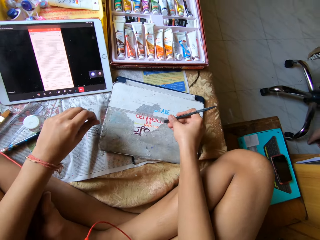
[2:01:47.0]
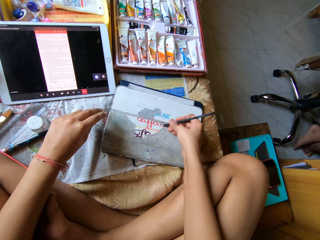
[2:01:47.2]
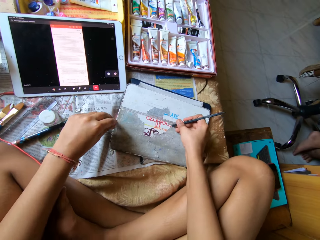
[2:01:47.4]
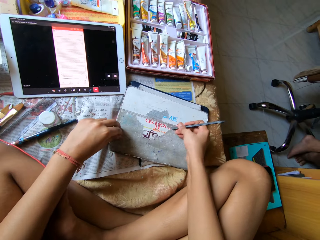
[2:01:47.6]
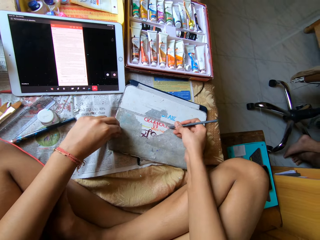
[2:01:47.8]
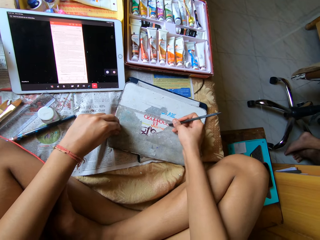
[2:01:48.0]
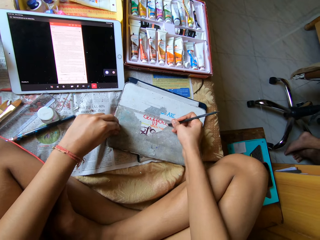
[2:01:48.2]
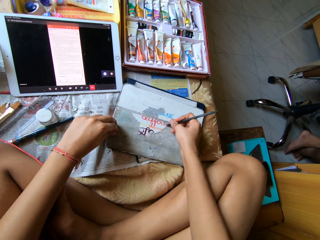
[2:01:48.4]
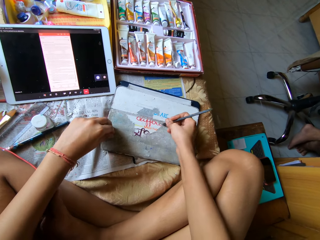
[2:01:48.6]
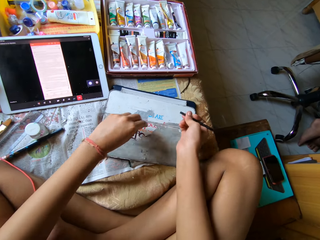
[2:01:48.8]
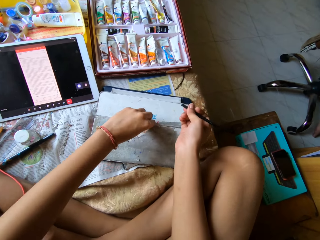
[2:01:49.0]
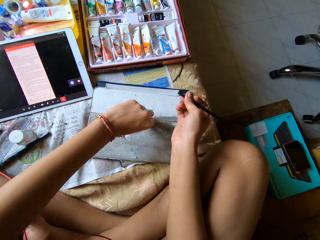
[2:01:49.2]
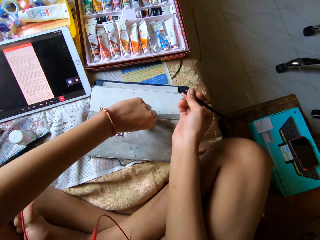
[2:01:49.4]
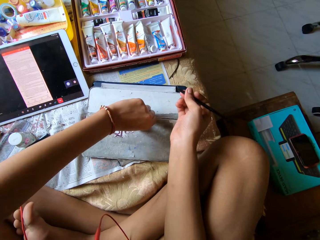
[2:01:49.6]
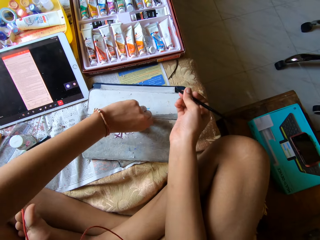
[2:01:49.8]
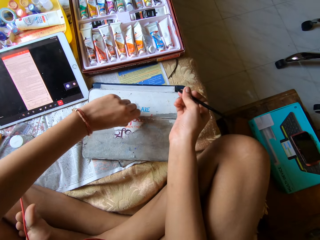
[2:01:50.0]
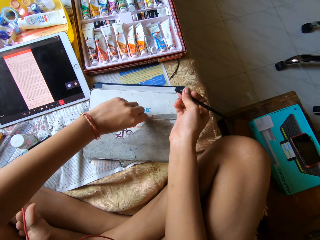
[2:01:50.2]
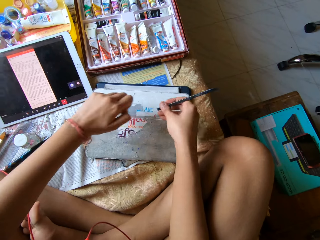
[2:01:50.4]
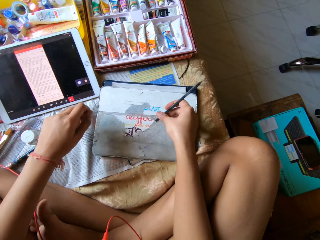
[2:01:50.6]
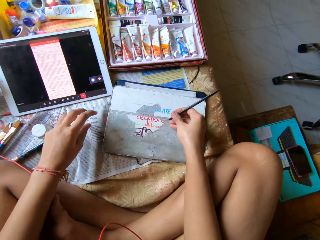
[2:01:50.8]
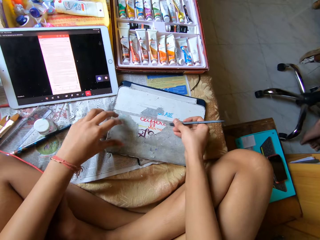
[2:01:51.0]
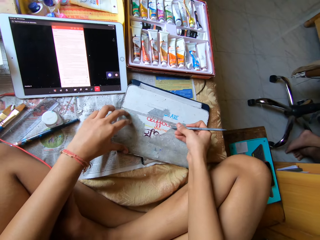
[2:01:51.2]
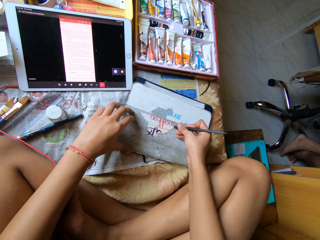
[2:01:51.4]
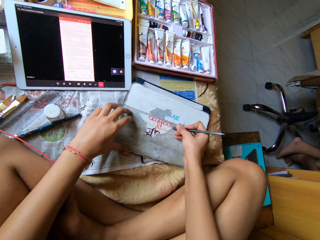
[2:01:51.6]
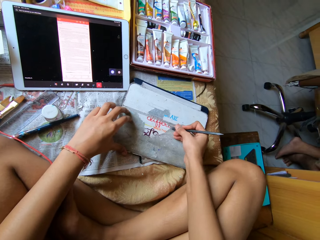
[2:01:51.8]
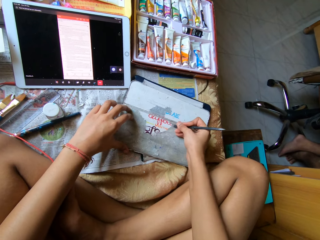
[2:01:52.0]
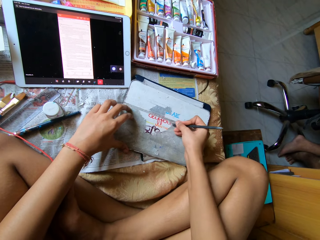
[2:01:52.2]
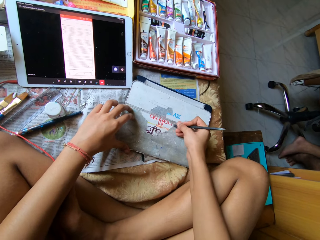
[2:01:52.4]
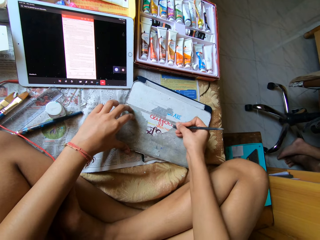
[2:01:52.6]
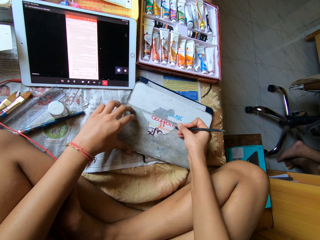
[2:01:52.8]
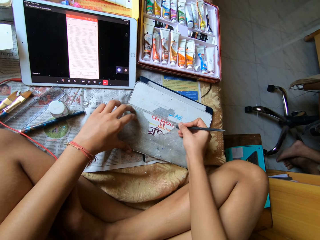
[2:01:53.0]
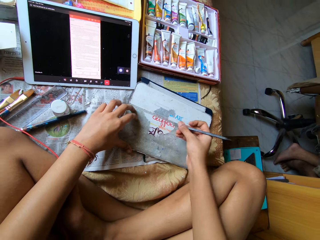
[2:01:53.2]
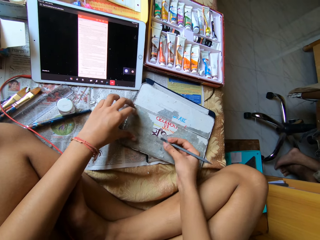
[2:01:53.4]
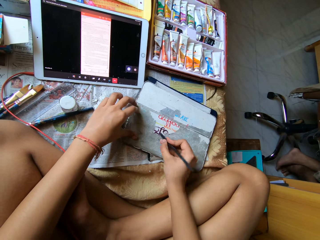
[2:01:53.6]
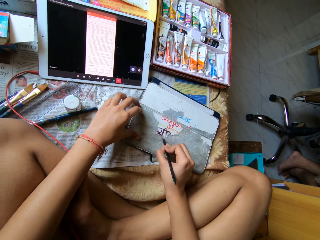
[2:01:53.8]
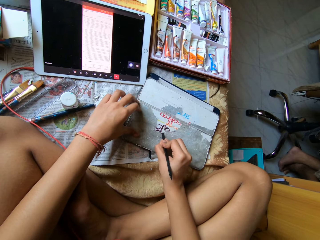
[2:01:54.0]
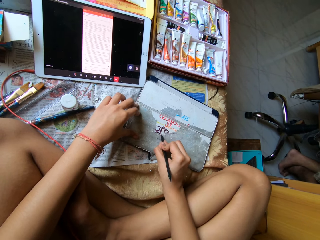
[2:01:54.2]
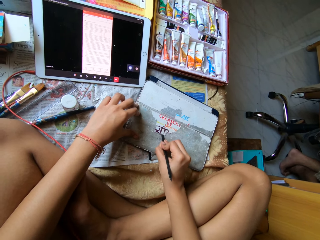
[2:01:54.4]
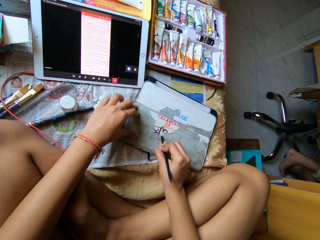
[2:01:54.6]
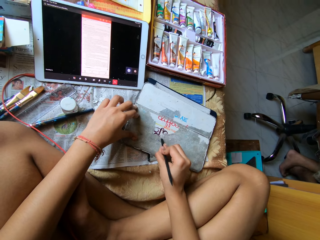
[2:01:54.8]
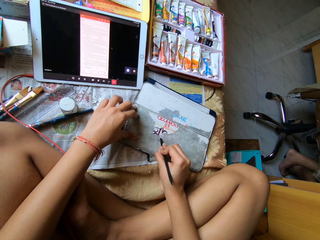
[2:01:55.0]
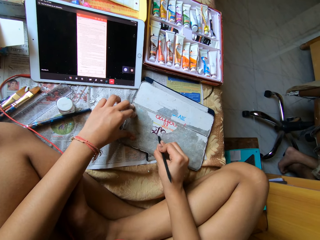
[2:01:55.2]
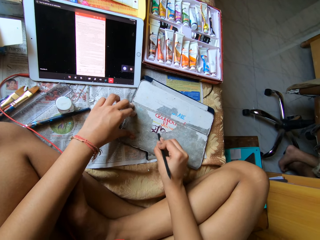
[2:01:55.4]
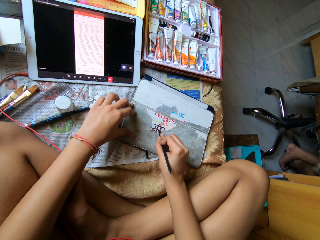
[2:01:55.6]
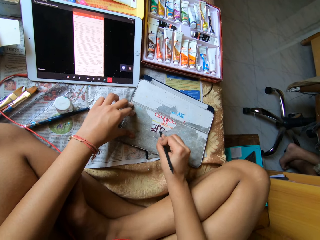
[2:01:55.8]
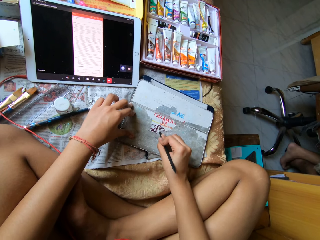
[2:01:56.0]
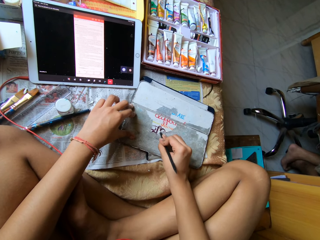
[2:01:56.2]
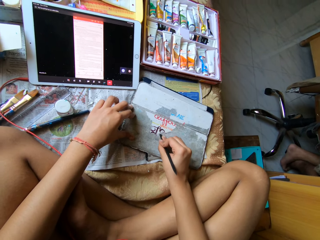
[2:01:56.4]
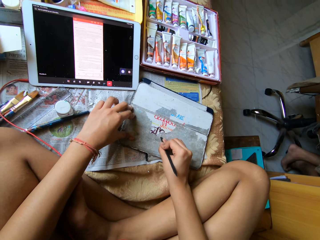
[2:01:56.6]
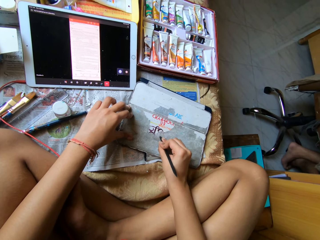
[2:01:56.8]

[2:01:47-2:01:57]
The camera wearer scrapes paper off the tablet case with the scraper pen in her right hand. She pulls paper off the tablet case with her left hand. She scratches the paper. She scrapes paper off the tablet case with the scraper pen in her right hand. She scratches the paper. She scratches the paper again.

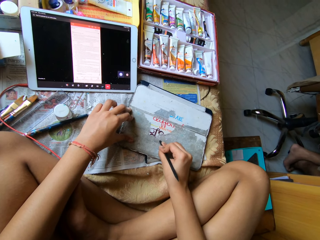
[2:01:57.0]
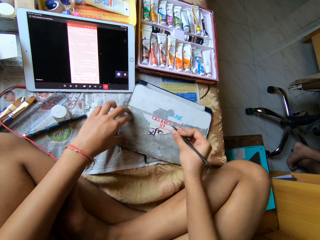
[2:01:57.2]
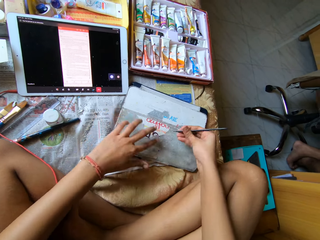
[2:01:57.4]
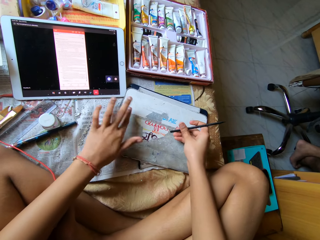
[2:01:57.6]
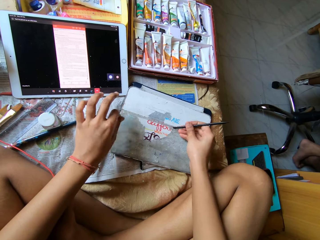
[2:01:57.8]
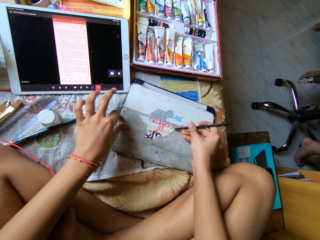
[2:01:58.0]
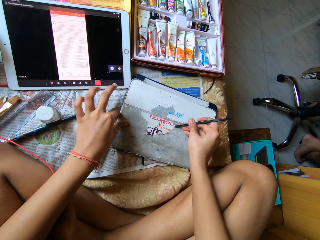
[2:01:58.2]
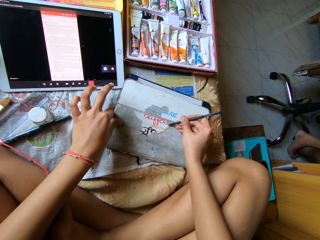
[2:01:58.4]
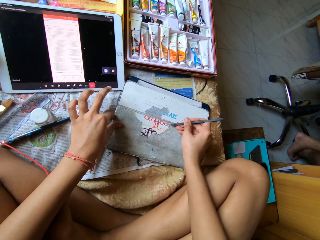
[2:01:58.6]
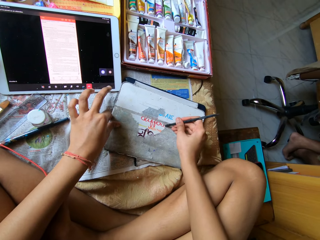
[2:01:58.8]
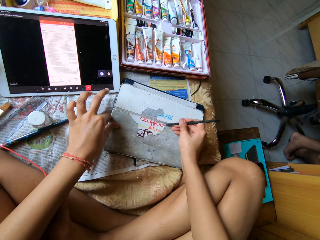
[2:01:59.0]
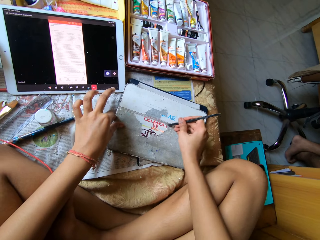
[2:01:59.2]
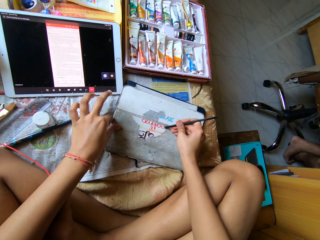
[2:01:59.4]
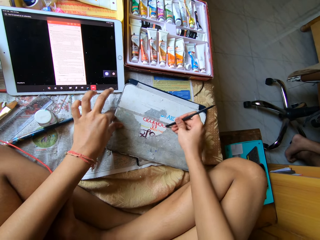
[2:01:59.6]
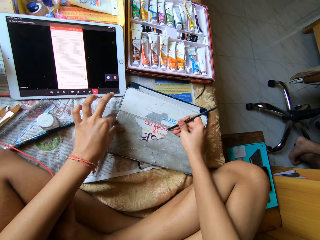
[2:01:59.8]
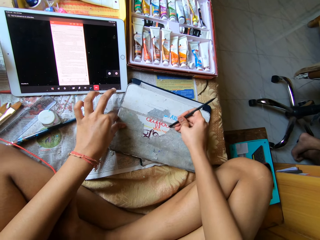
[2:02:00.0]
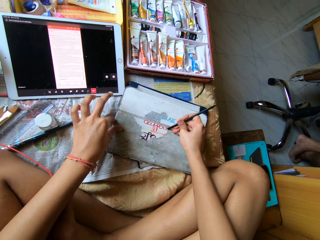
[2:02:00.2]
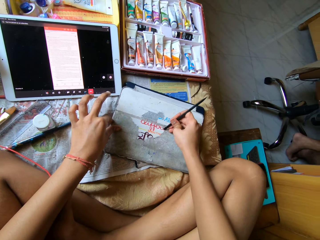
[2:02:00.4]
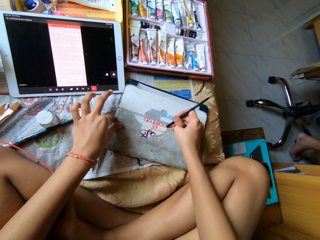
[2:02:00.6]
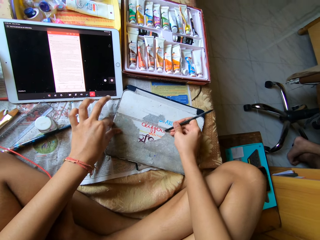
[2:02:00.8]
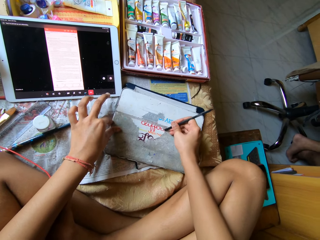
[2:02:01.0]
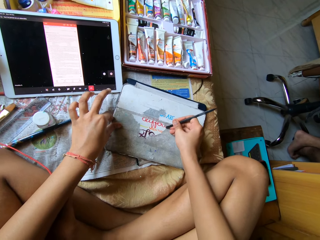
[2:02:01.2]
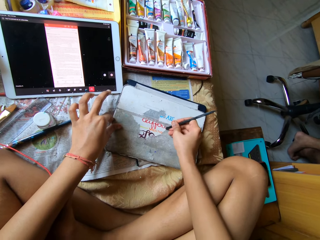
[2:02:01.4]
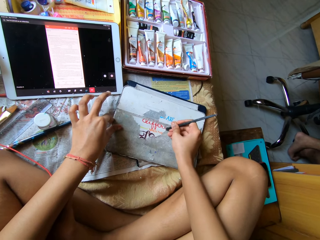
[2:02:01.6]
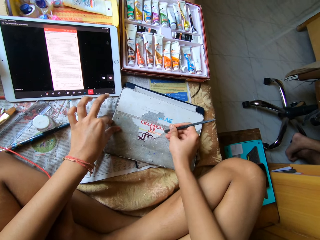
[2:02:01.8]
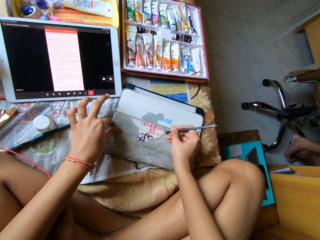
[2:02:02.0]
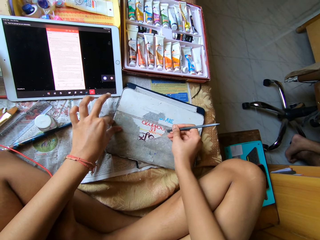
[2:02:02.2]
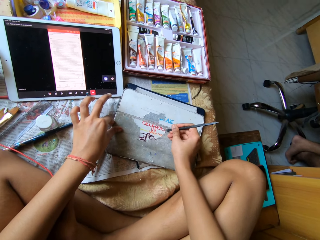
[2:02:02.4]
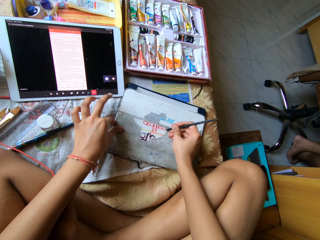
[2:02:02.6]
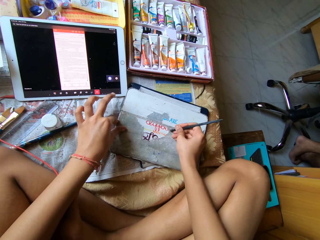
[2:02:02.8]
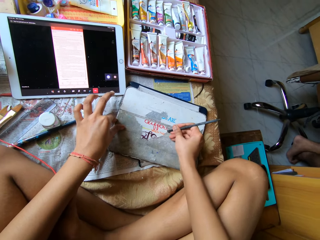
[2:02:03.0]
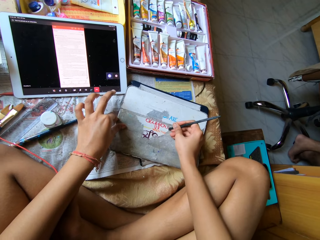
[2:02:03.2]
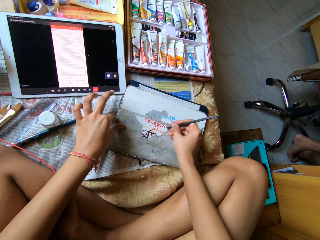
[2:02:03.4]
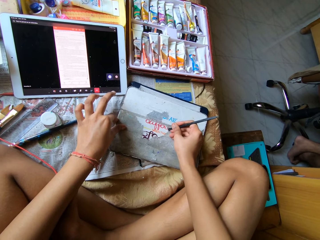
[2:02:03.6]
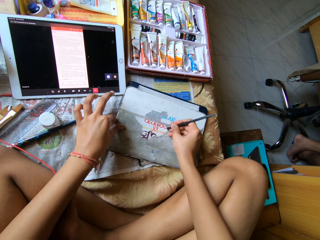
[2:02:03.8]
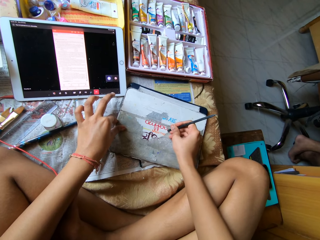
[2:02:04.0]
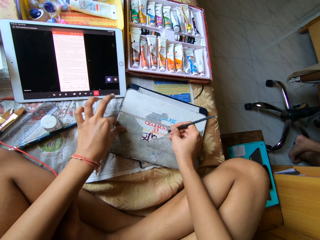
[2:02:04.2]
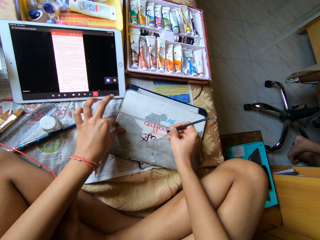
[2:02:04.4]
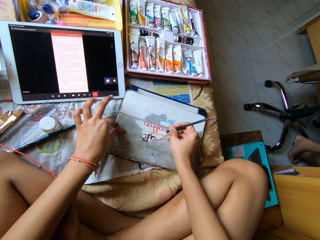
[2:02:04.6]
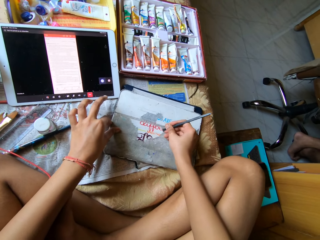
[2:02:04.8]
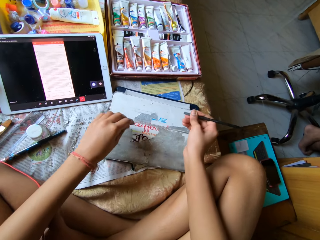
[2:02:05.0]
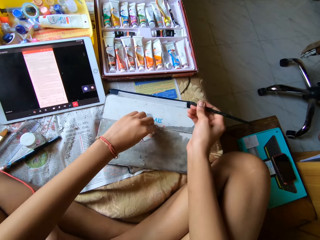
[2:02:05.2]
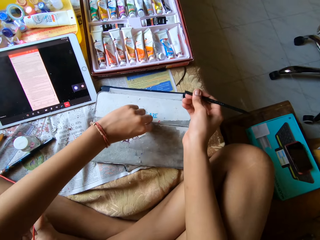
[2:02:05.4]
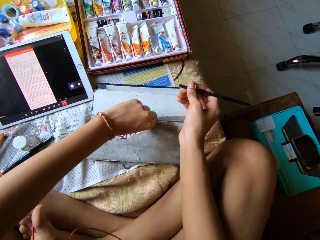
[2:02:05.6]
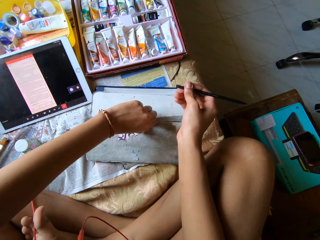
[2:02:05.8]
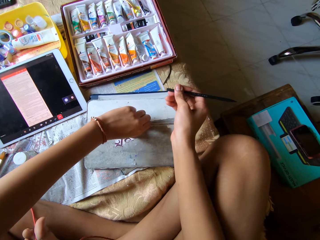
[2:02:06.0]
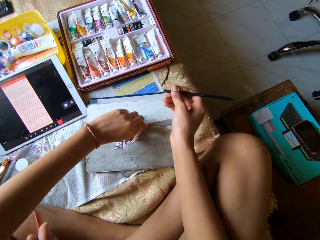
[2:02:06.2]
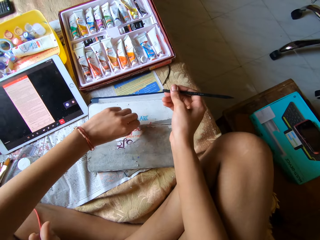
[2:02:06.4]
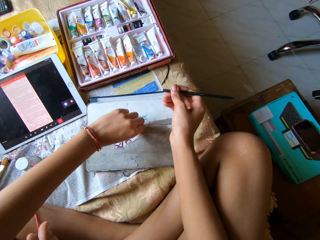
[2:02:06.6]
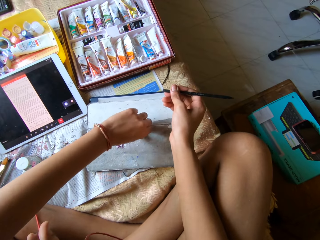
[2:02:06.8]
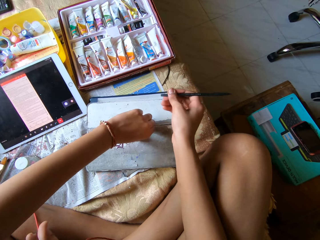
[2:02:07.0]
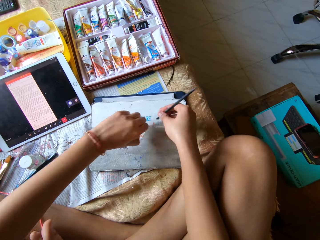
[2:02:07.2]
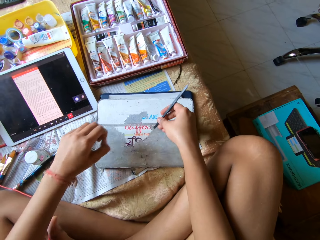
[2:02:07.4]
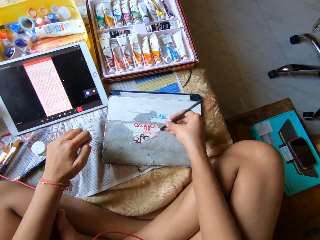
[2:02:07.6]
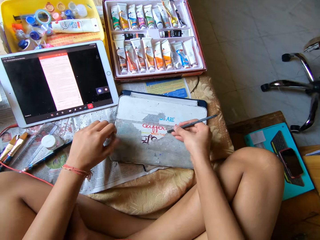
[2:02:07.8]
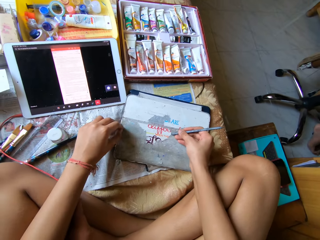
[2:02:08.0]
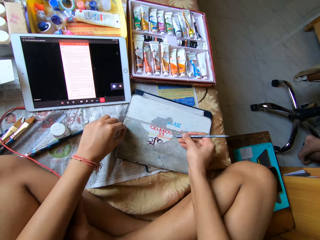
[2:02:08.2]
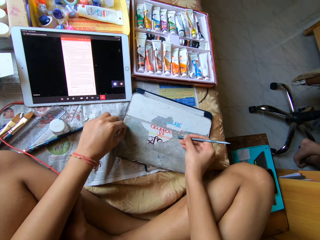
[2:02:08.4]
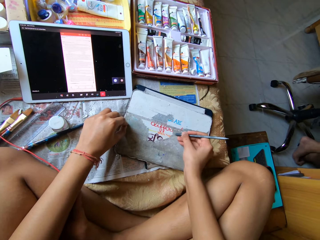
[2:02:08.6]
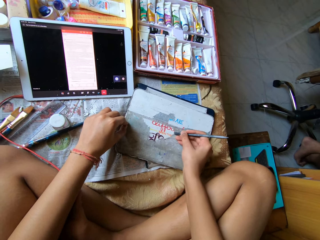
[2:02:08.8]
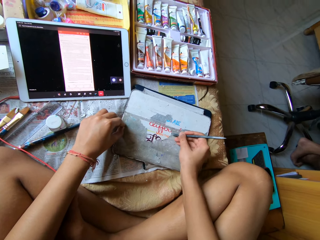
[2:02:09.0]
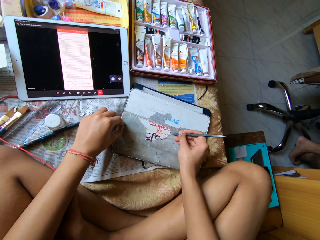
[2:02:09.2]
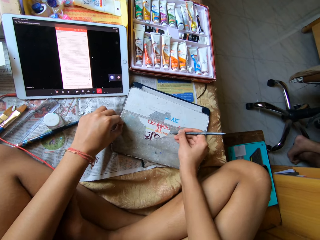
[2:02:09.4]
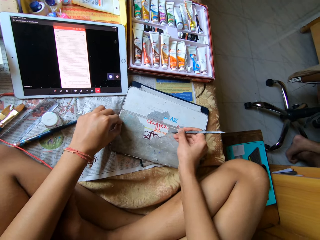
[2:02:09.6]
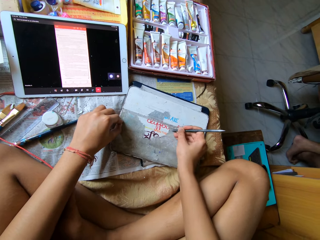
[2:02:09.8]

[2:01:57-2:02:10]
The camera wearer wipes the tablet case with her left hand. She scrapes paper off the tablet case with the scraper pen in her right hand. She scratches the paper. She scratches the paper repeatedly. She pulls paper off the tablet case with her left hand. She scrapes paper off the tablet case with the scraper pen in her right hand.
